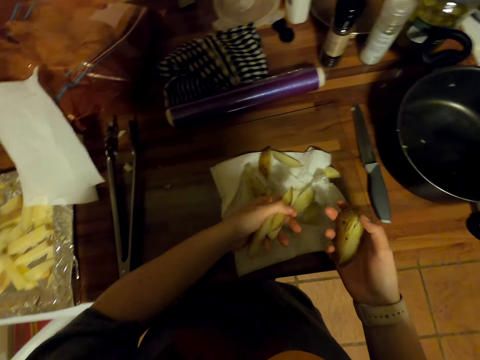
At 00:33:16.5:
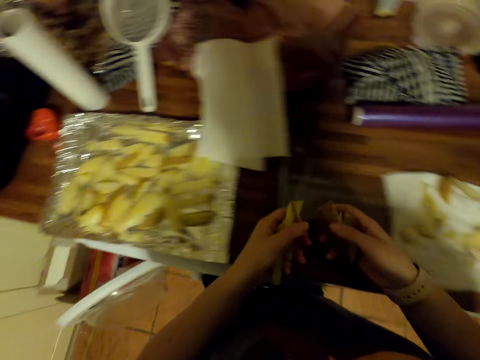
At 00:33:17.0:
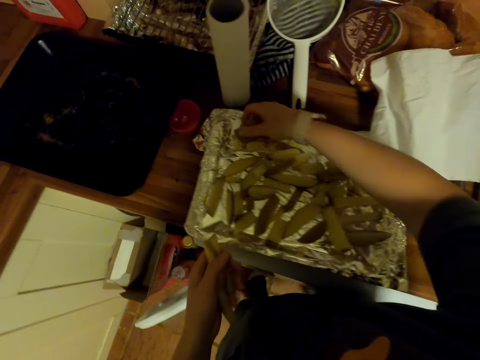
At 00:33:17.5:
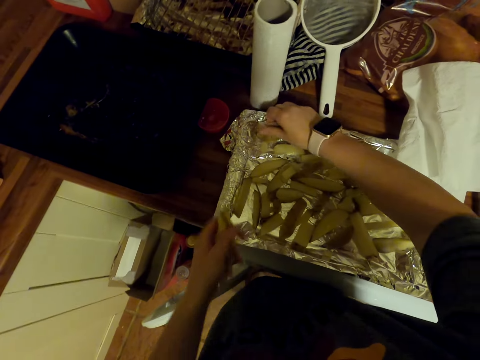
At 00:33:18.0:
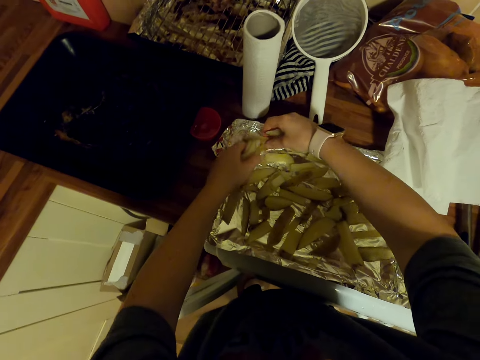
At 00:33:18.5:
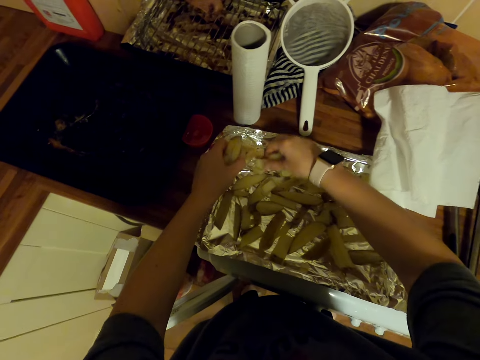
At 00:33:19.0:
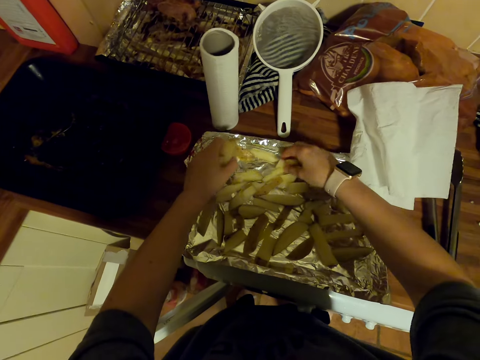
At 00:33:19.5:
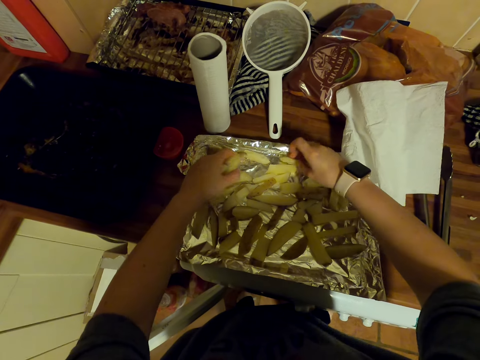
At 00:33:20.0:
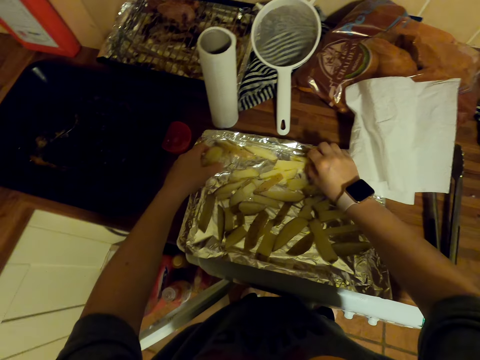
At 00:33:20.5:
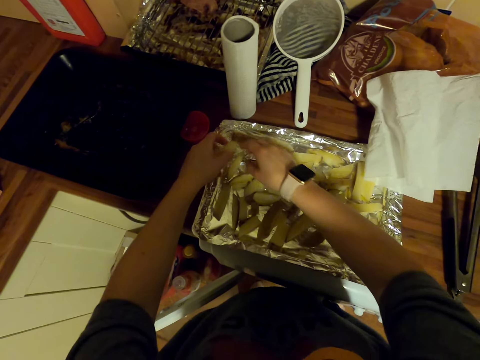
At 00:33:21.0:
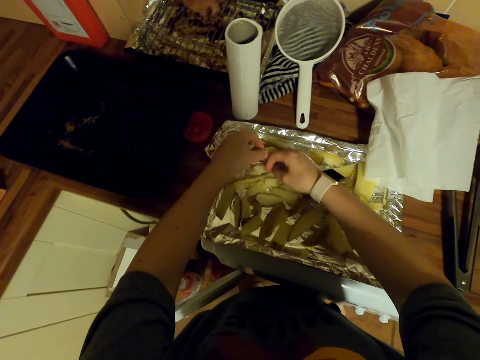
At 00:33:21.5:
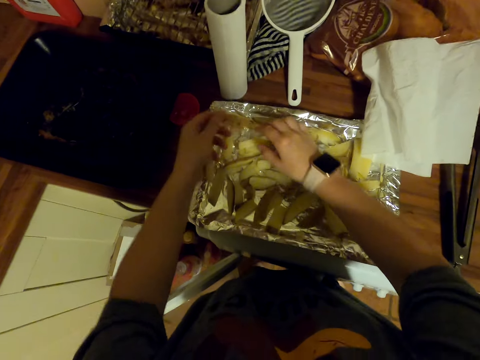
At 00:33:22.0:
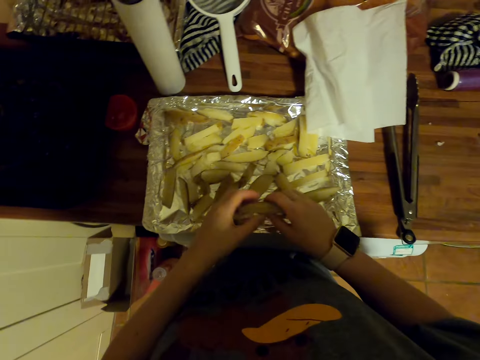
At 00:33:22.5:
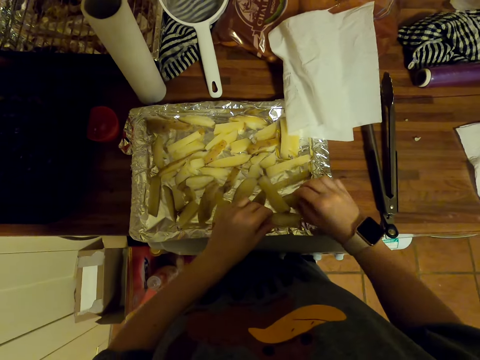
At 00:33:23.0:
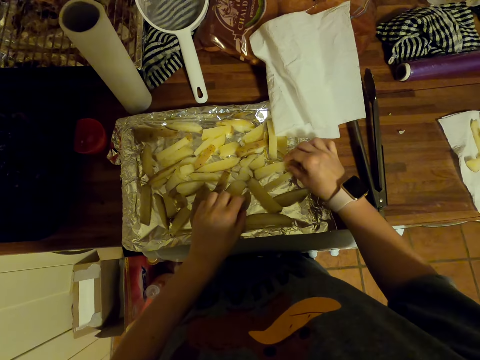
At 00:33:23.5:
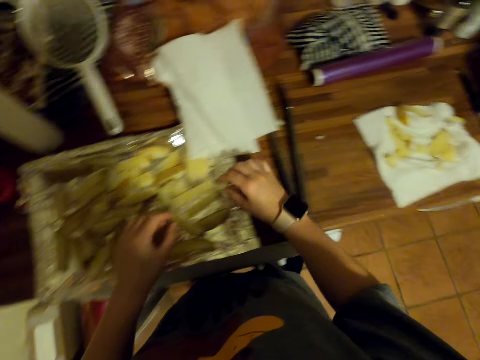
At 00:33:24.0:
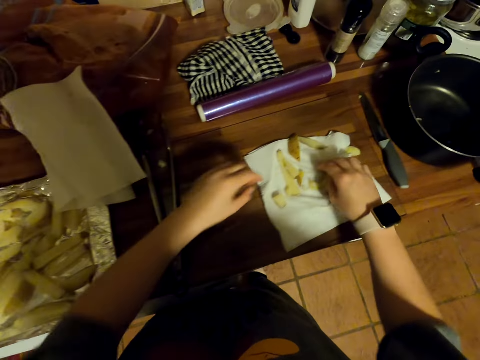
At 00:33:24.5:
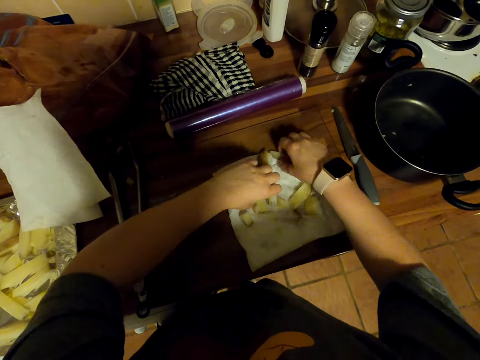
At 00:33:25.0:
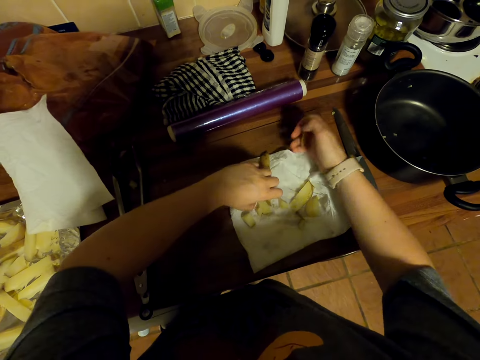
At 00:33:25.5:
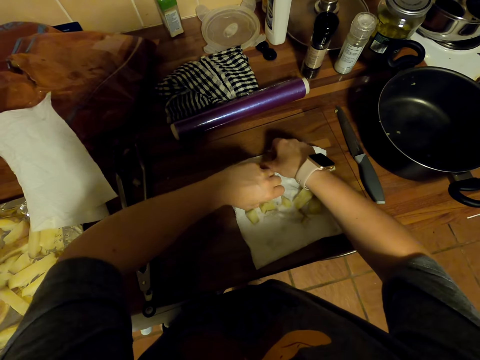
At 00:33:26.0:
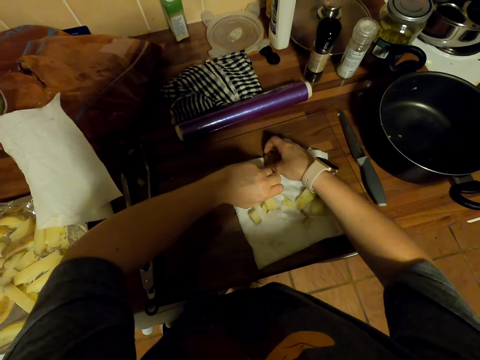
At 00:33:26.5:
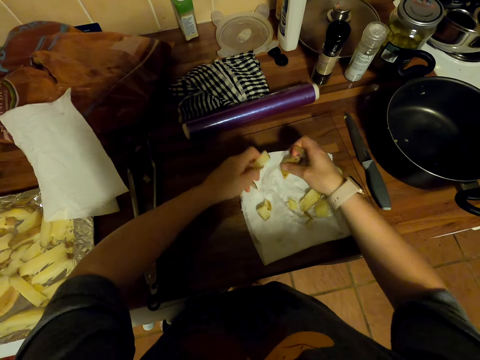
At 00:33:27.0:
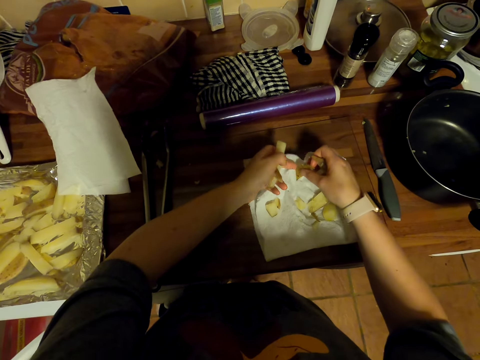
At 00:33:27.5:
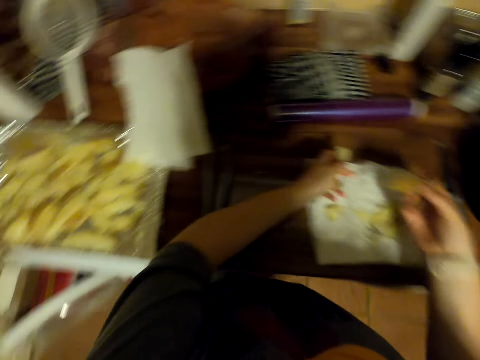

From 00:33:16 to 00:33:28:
The camera wearer arranges potatoes on the tray. They pick potatoes on a kitchen tissue.

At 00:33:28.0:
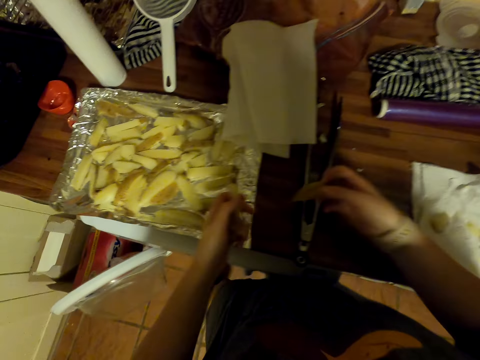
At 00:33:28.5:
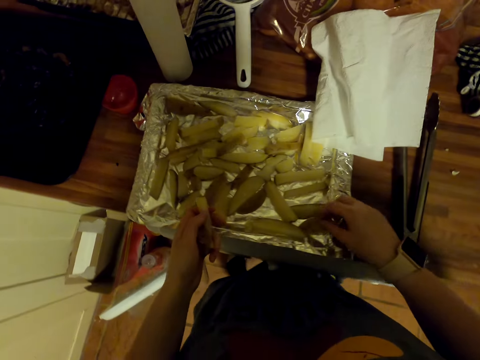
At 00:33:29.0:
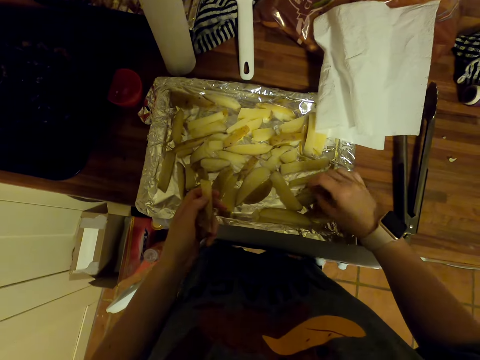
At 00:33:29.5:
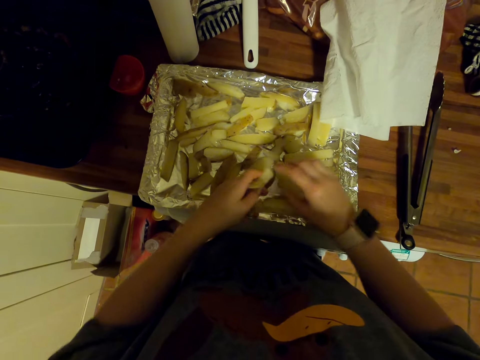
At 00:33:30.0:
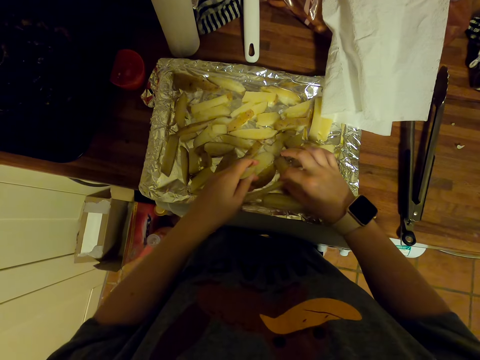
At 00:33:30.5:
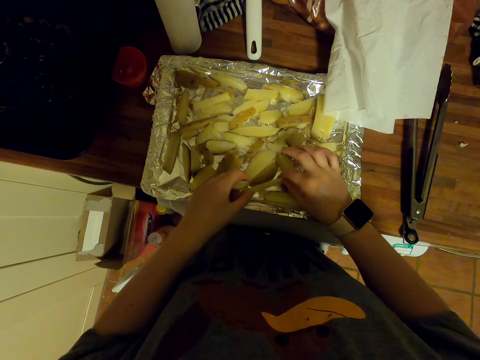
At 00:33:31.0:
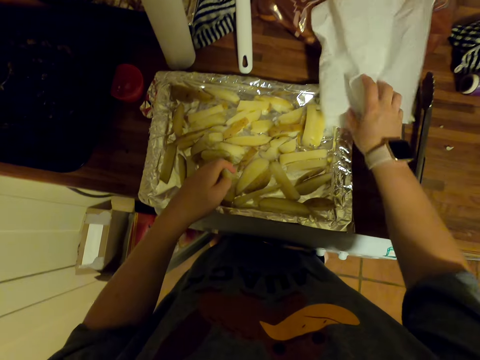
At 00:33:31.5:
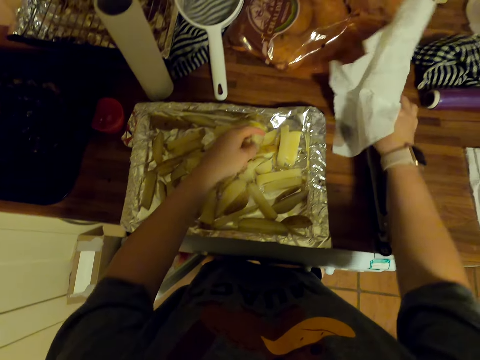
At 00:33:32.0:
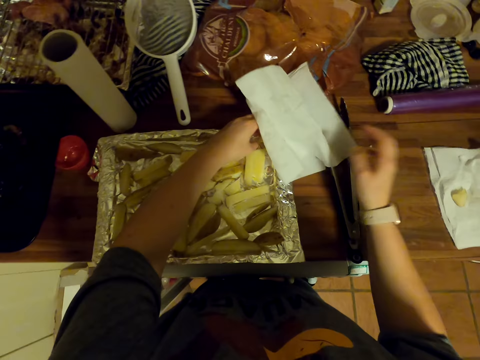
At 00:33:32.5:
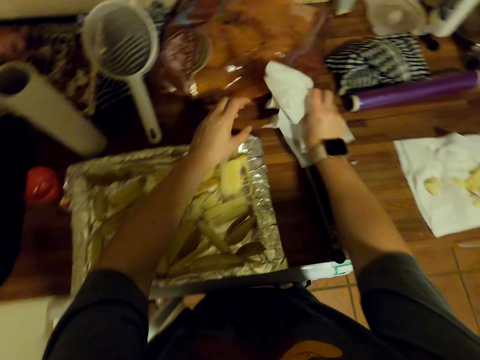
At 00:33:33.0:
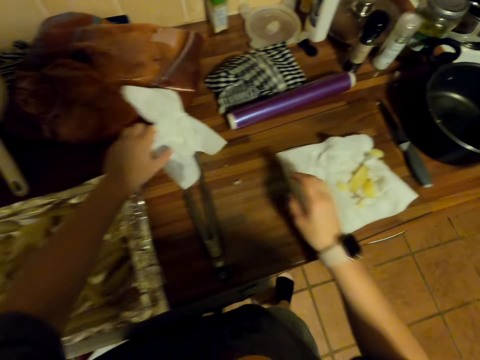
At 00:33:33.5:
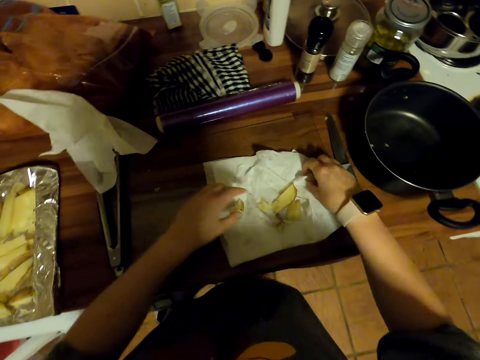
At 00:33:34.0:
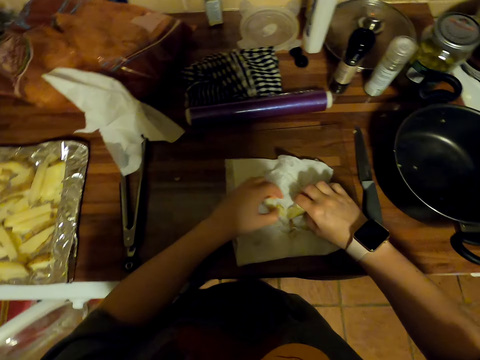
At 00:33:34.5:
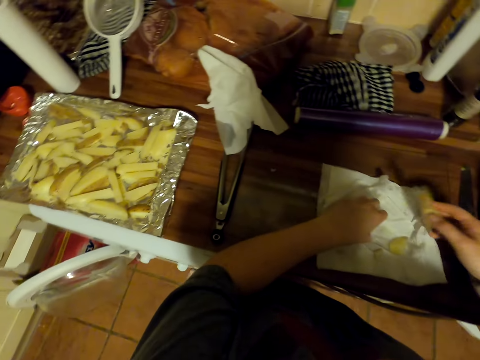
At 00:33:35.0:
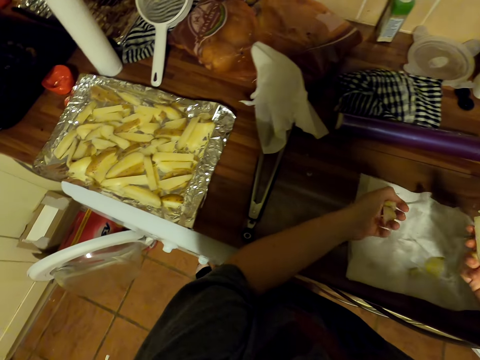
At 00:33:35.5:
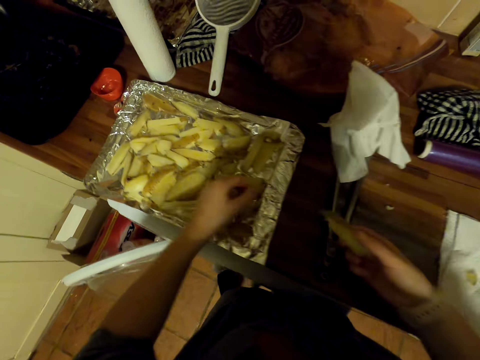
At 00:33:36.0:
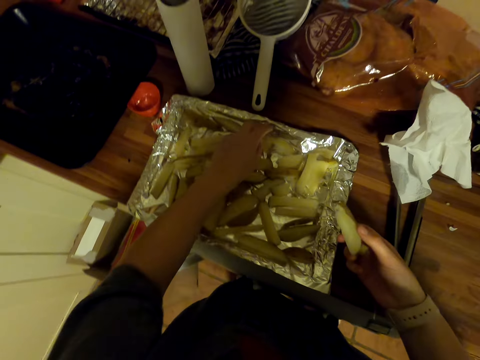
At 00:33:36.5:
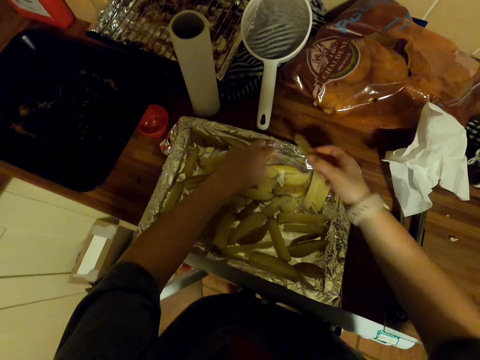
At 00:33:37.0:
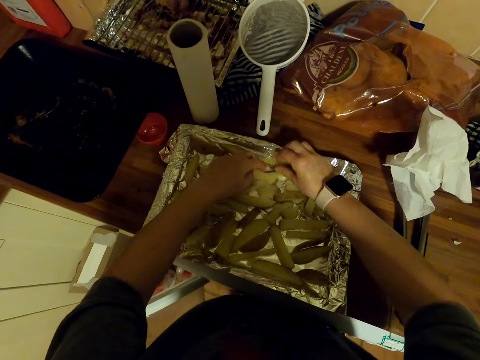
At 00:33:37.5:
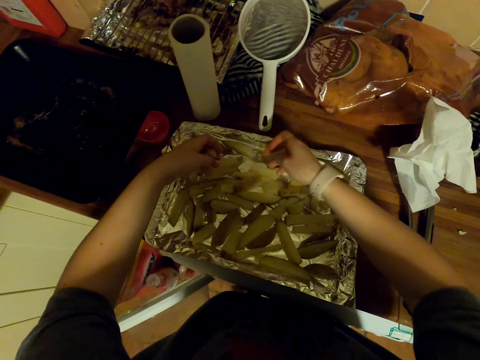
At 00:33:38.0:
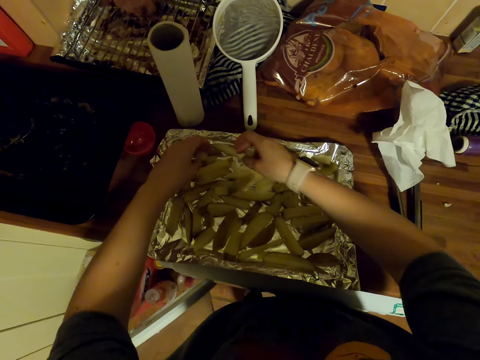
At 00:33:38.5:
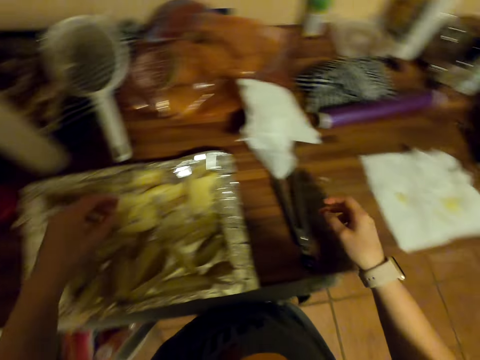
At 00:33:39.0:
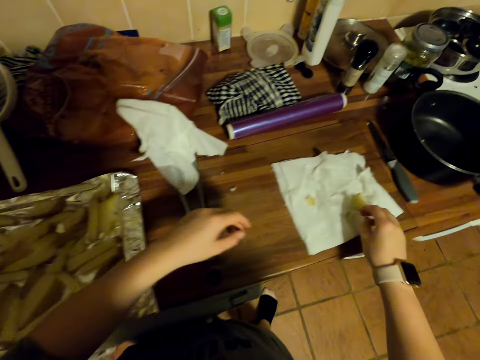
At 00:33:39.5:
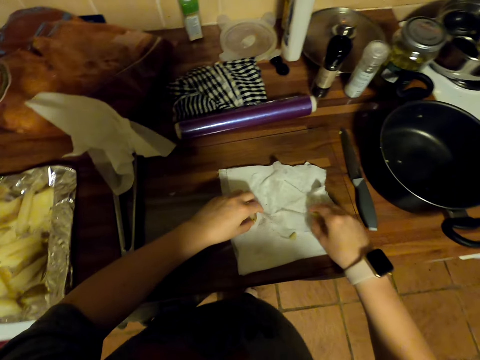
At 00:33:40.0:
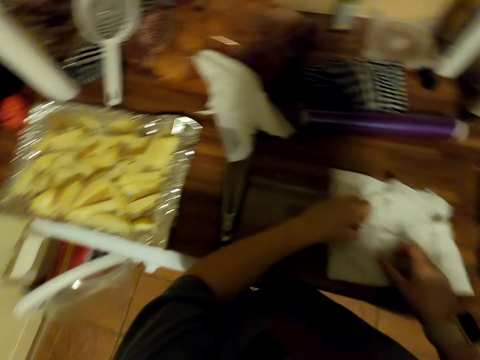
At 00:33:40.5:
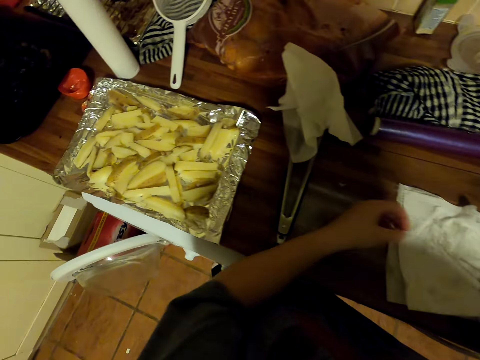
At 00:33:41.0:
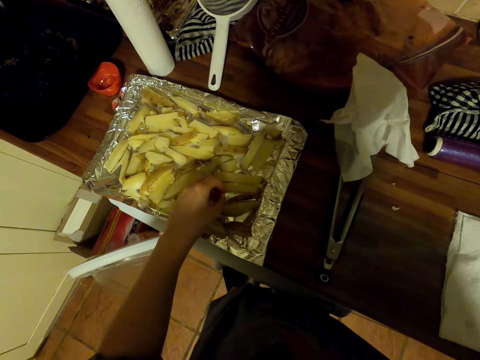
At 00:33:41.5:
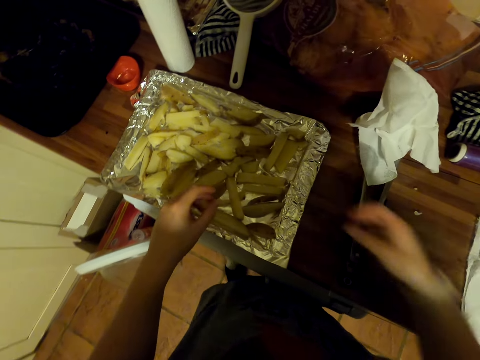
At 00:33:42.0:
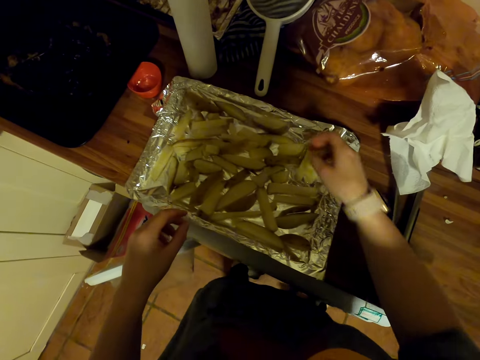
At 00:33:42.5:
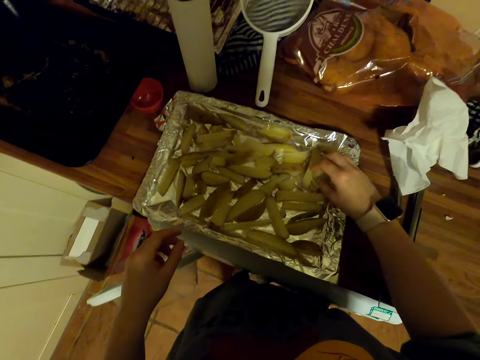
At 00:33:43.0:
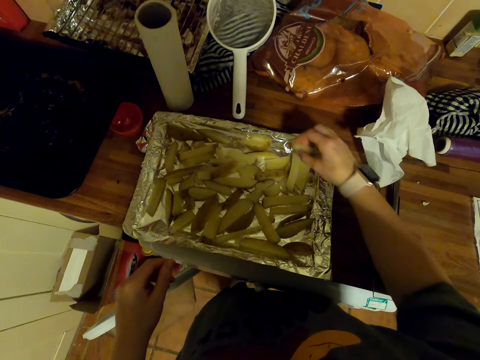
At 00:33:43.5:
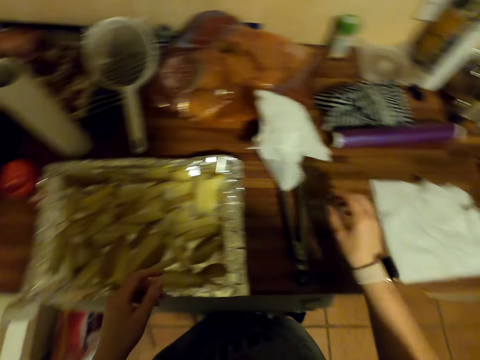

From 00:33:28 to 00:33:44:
The camera wearer arranges potatoes on the tray. They move the kitchen tissue or towel on the countertop. They arrange the potatoes on the tray. They move the kitchen tissue on the countertop. They pick the potatoes on the kitchen tissue. They put the potatoes in the kitchen towel with their hands. They arrange the potatoes on the tray. They pick the potatoes on the kitchen tissue. They arrange the potatoes on the tray.
